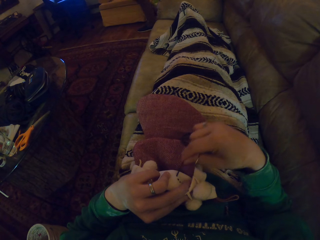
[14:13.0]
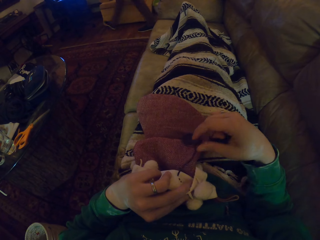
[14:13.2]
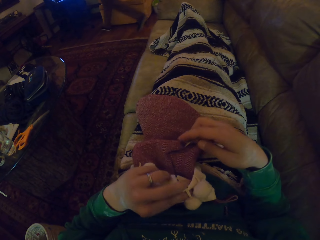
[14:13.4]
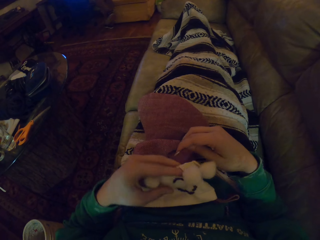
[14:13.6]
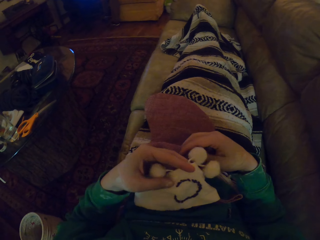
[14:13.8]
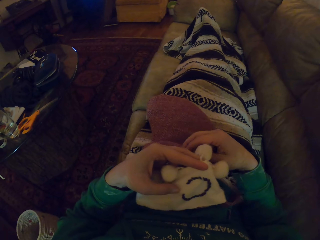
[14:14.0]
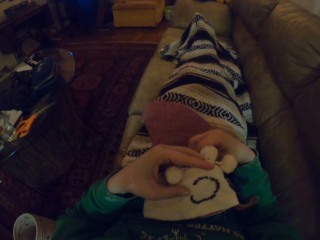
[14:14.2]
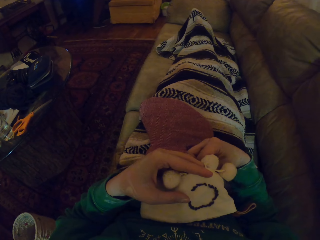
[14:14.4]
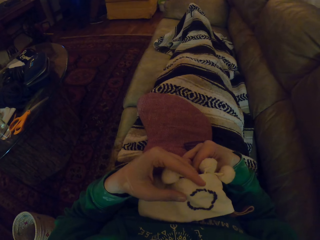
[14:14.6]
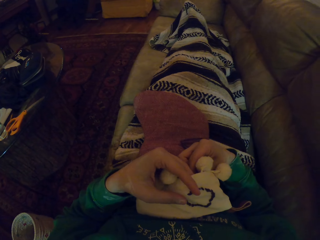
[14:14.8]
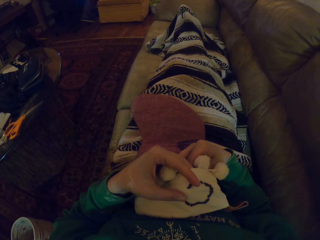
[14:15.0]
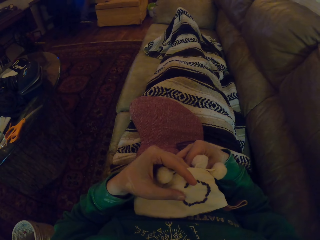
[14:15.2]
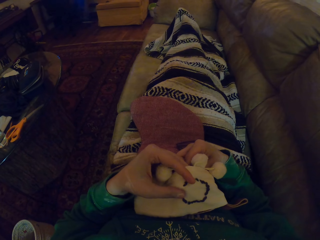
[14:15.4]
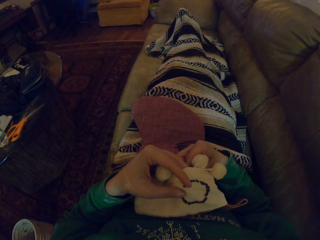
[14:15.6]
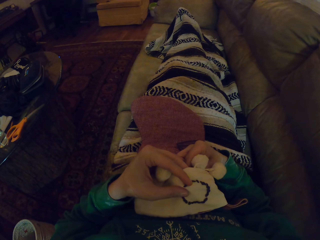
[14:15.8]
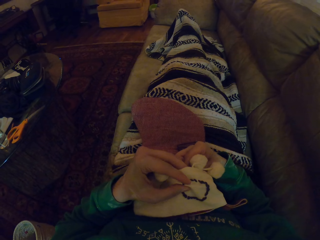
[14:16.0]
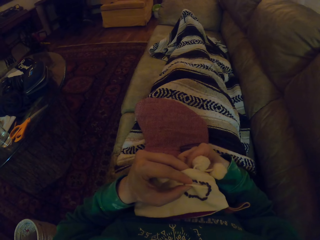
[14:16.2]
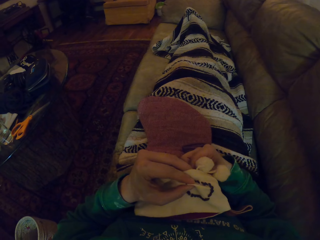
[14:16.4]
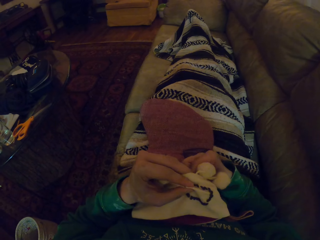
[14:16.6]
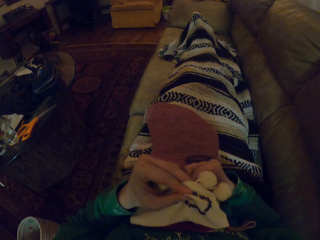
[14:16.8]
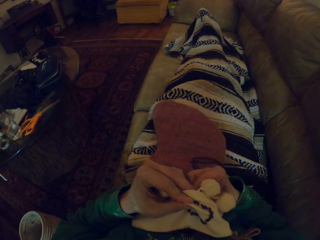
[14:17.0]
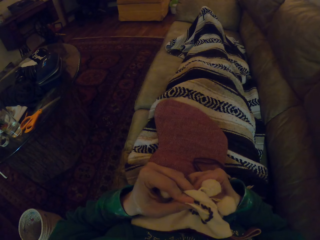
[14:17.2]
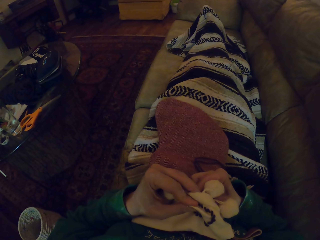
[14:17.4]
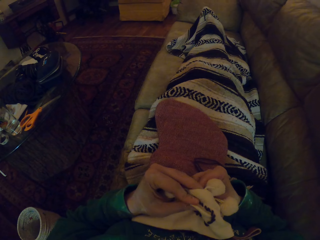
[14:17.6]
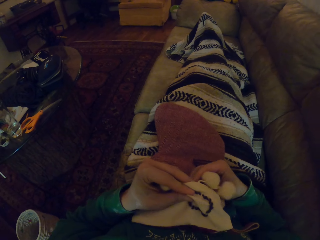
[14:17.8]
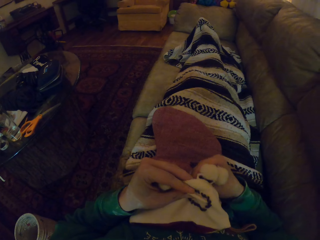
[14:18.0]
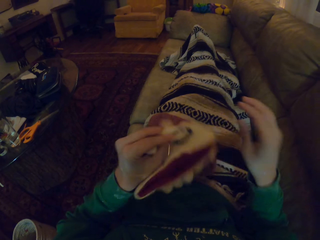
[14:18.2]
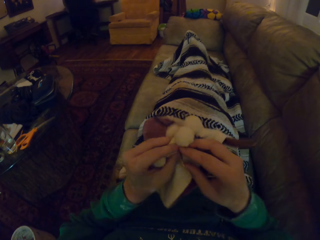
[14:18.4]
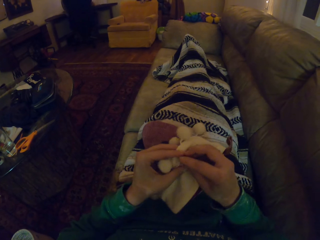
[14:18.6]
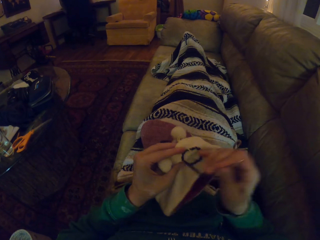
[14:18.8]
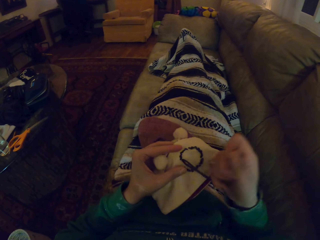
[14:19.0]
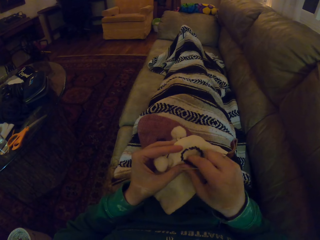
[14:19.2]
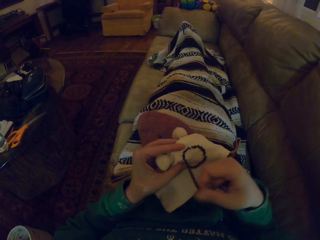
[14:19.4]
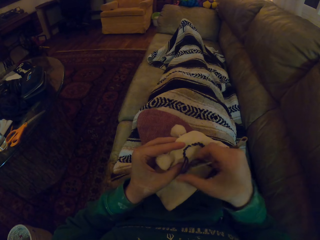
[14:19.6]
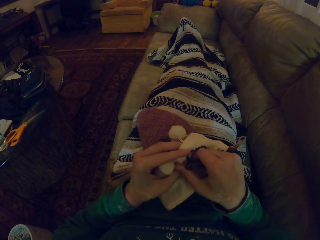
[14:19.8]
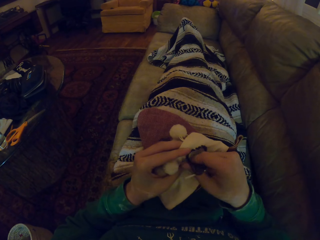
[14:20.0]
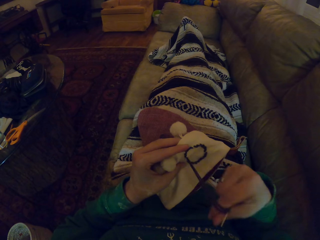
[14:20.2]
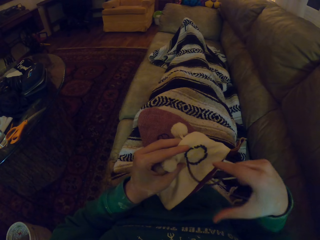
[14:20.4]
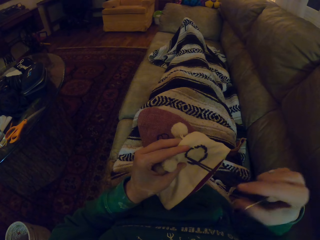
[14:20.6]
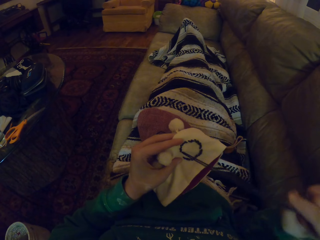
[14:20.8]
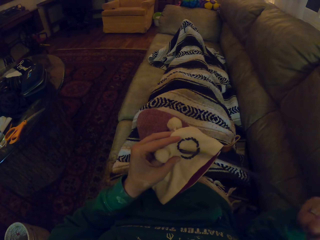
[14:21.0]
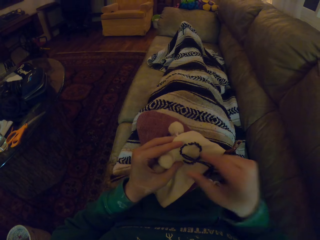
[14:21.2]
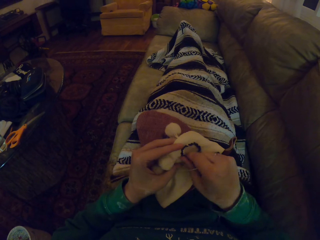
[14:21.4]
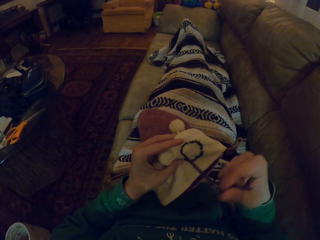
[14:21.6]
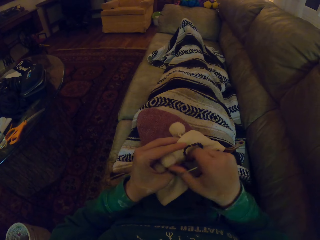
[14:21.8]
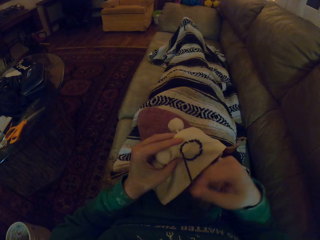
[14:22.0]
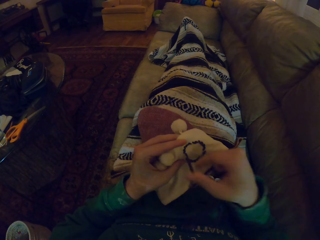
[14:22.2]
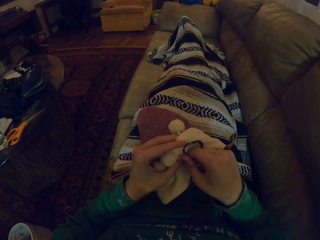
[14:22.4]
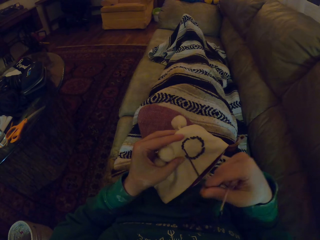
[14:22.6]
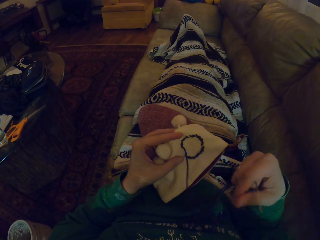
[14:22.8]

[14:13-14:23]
The camera wearer knits the woolen hat. They pull the yarn.

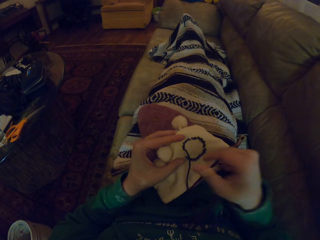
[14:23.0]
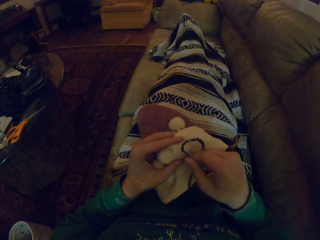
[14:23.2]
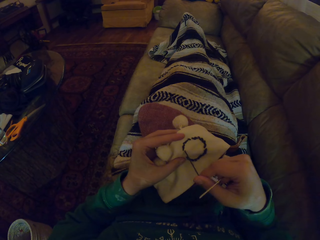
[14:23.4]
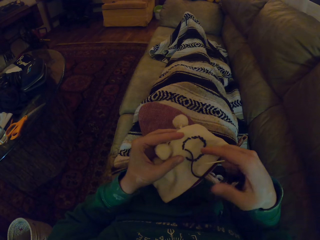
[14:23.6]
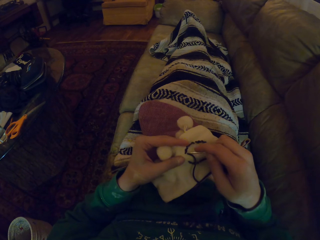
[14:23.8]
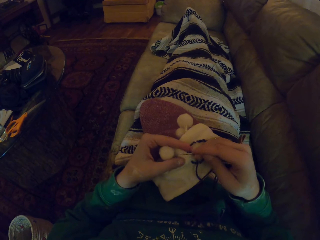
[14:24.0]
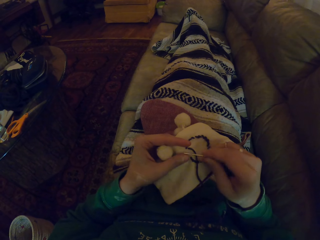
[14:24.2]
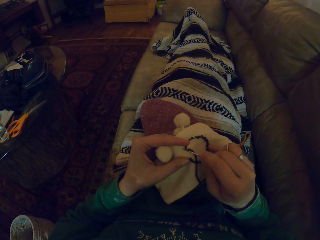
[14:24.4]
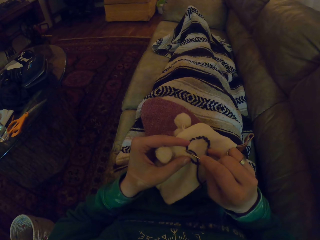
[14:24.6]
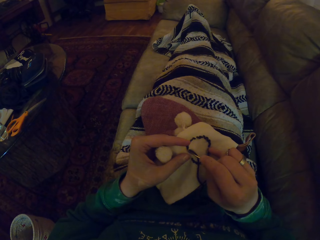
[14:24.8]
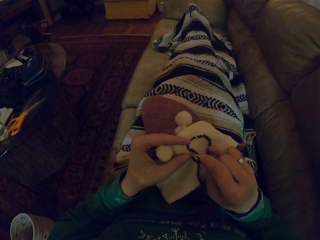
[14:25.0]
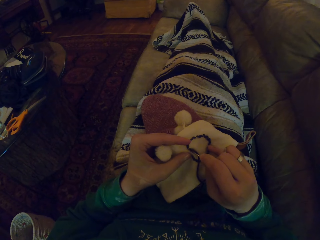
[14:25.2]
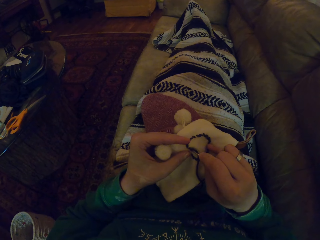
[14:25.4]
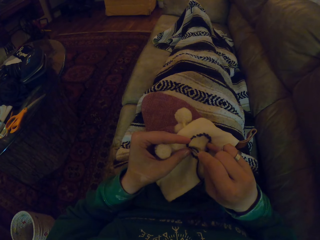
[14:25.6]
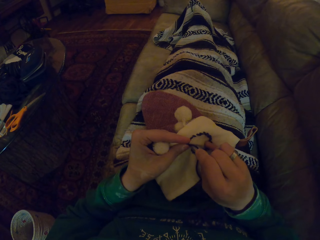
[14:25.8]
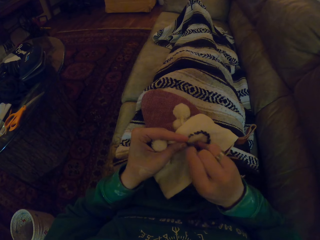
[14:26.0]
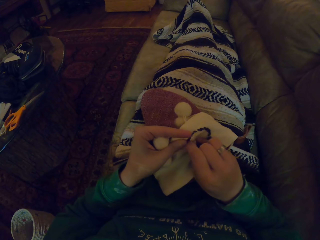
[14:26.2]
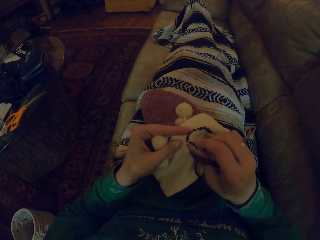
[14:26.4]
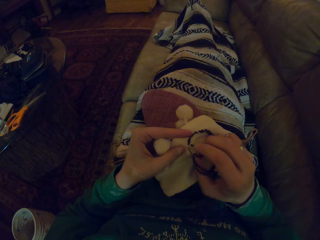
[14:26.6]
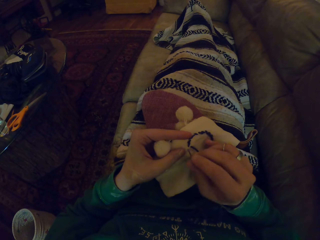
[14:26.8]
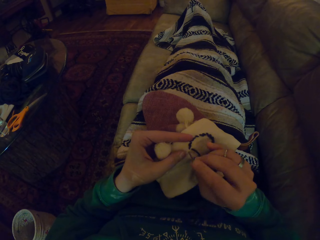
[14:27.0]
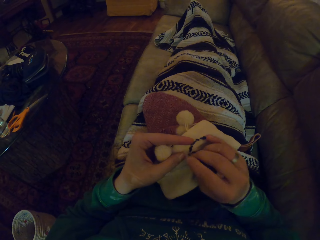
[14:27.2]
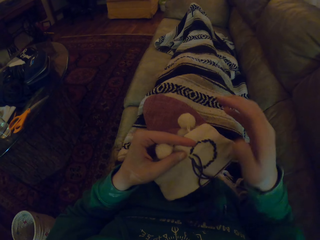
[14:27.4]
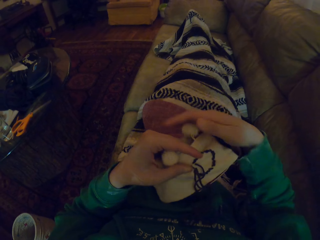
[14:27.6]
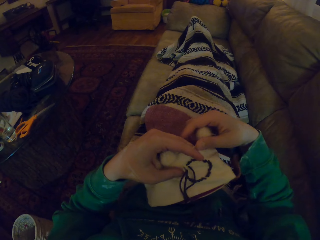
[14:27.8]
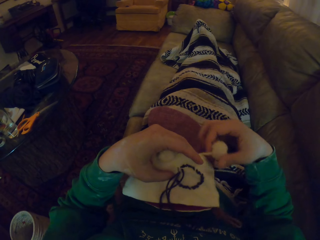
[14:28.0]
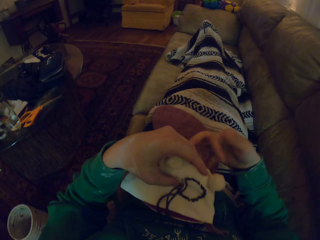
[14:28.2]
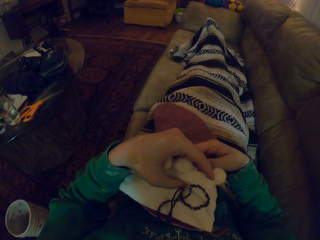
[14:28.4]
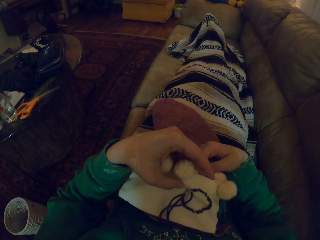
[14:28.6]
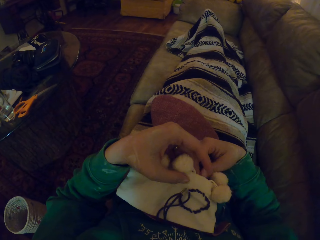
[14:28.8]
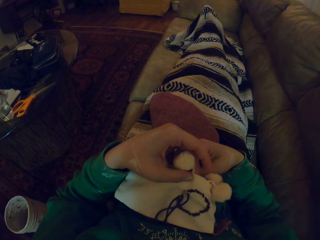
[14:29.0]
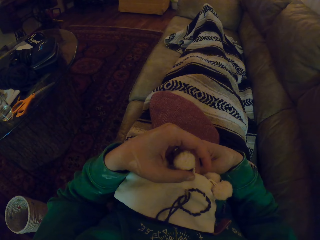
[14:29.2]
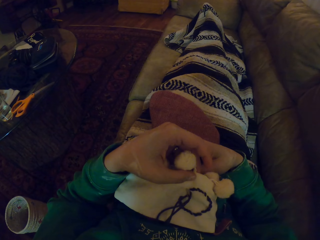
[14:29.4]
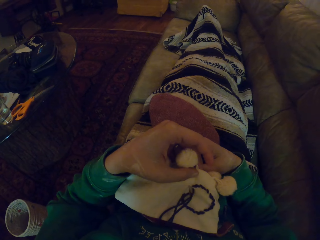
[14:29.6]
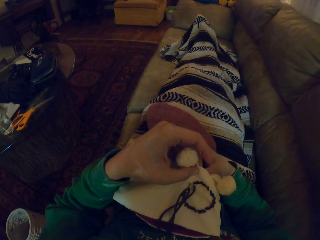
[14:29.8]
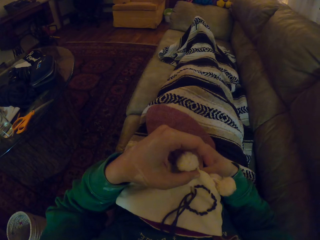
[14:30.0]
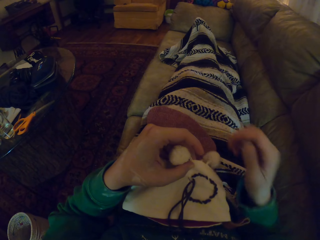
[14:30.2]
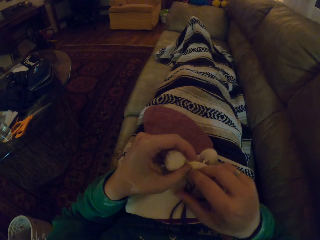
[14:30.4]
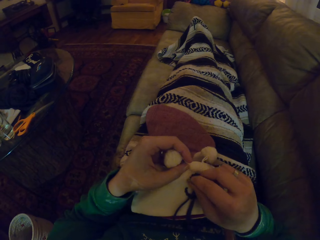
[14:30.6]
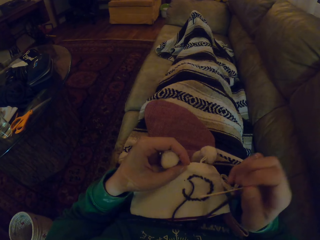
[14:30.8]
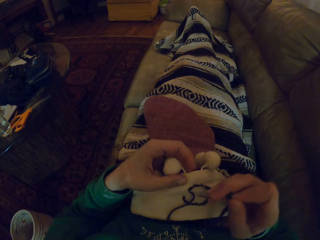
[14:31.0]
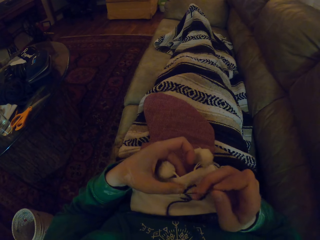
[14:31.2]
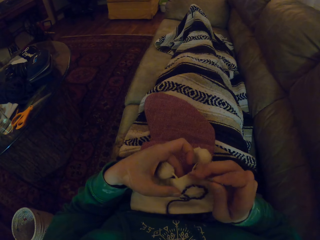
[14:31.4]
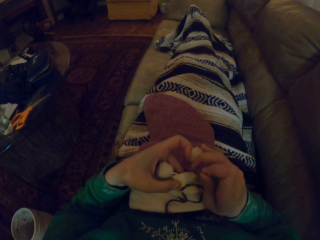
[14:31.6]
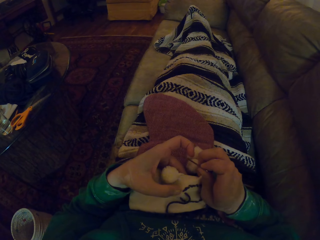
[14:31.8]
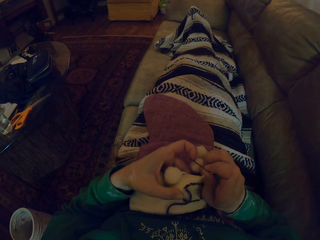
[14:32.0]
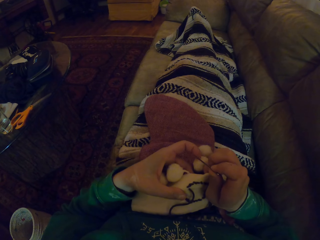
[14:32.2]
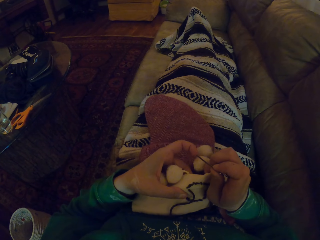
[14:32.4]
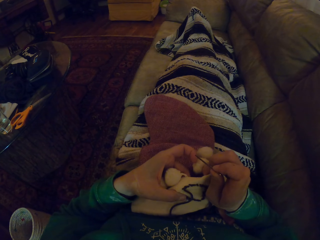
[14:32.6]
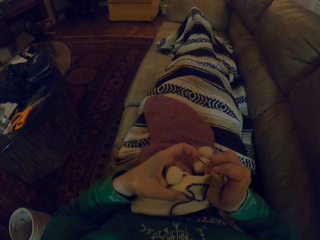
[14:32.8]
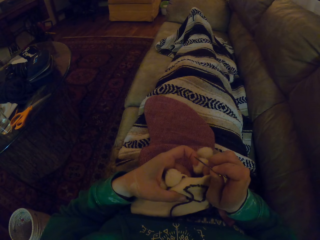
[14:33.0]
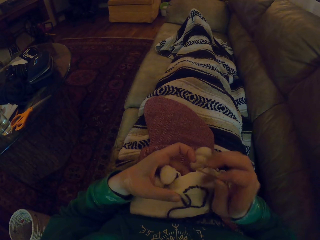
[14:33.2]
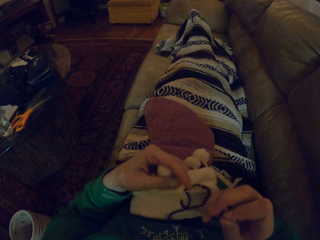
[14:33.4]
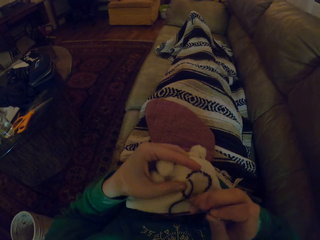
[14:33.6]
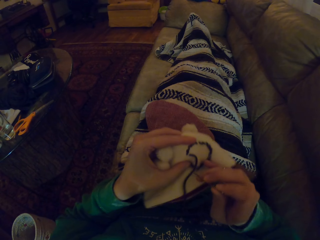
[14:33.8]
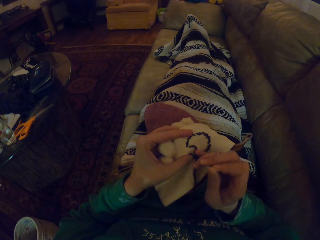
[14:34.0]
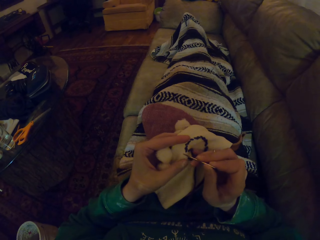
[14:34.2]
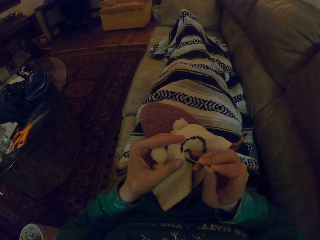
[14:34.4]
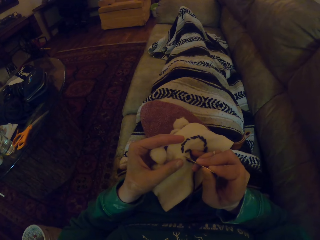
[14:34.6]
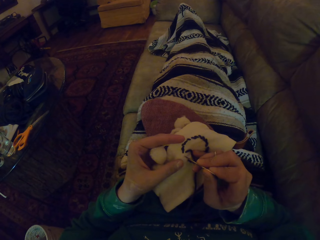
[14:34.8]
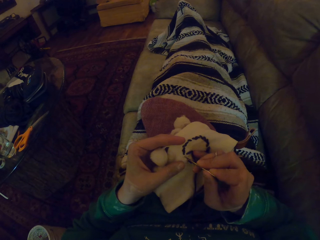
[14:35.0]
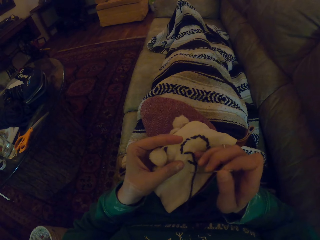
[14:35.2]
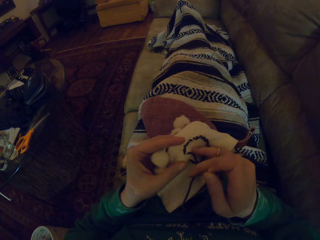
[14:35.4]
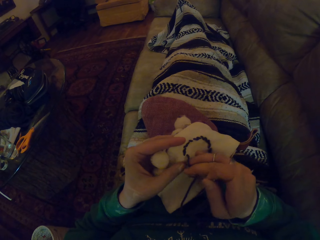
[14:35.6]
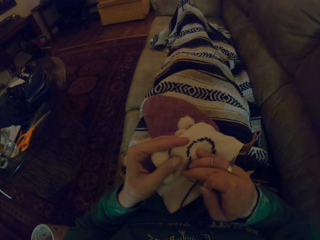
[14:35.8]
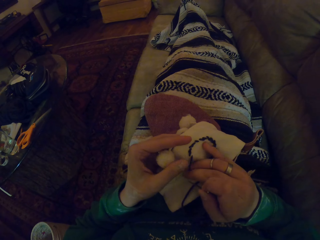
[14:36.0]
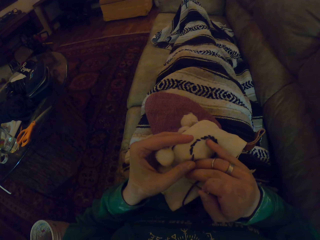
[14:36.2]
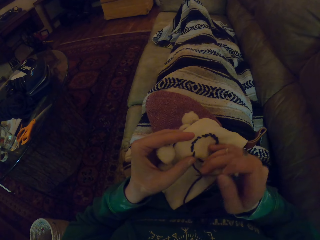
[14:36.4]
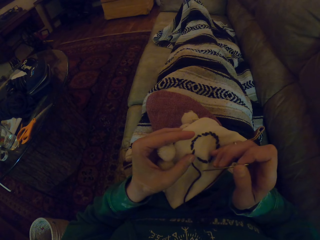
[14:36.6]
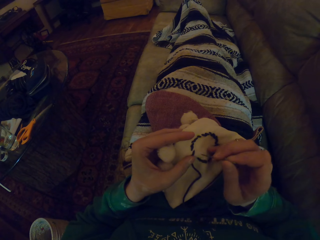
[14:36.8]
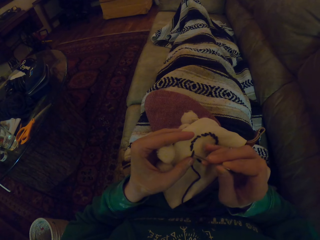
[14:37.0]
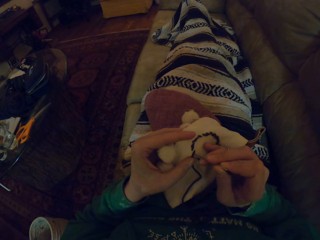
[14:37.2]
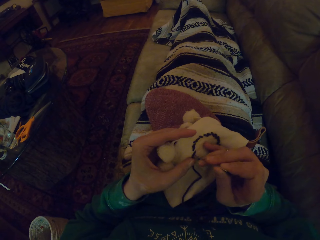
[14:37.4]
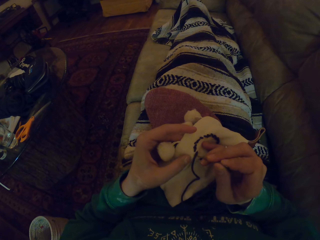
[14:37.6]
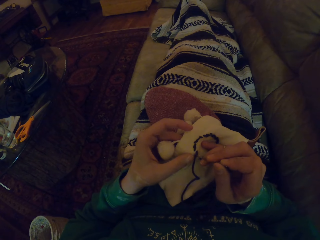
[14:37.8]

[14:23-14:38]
The camera wearer knits the woolen hat.
